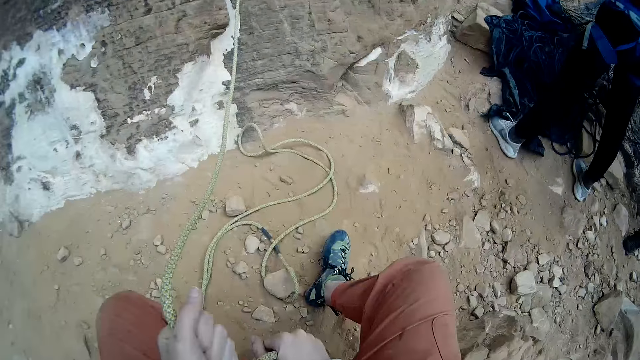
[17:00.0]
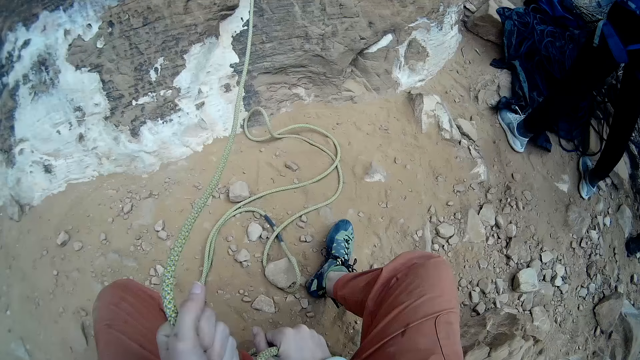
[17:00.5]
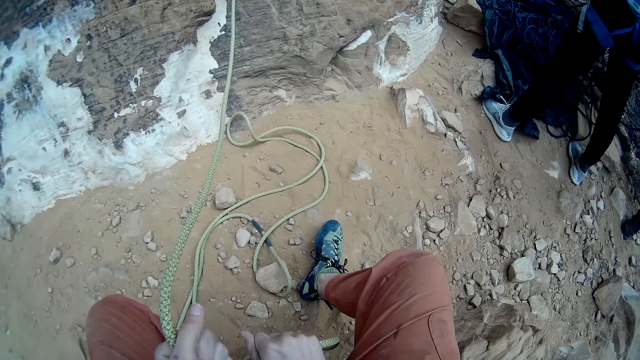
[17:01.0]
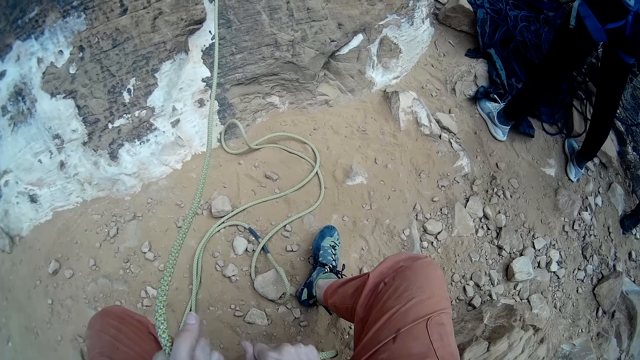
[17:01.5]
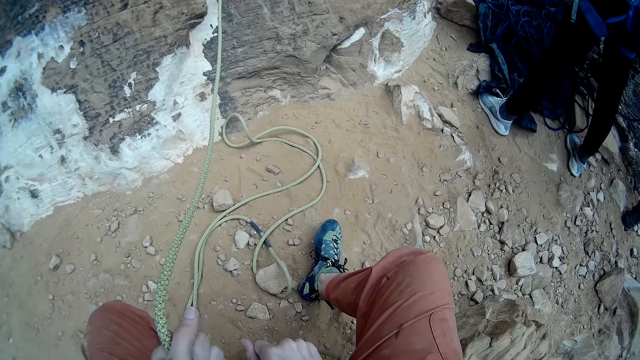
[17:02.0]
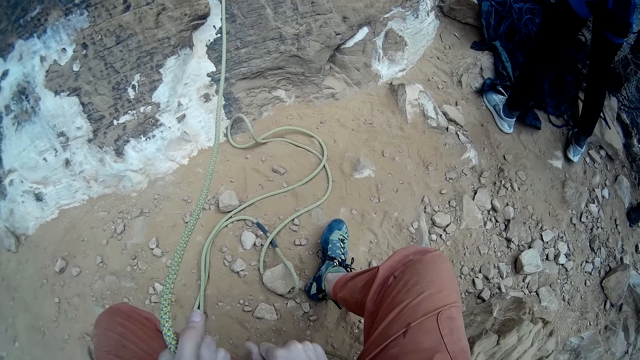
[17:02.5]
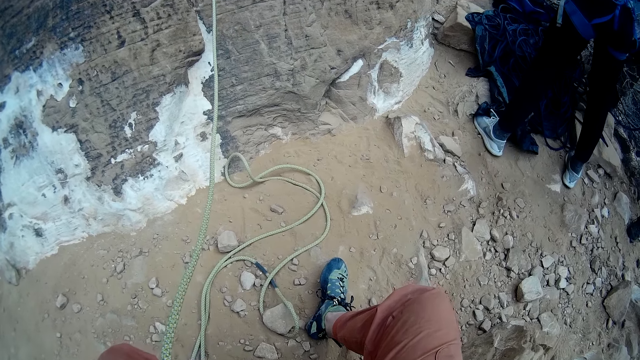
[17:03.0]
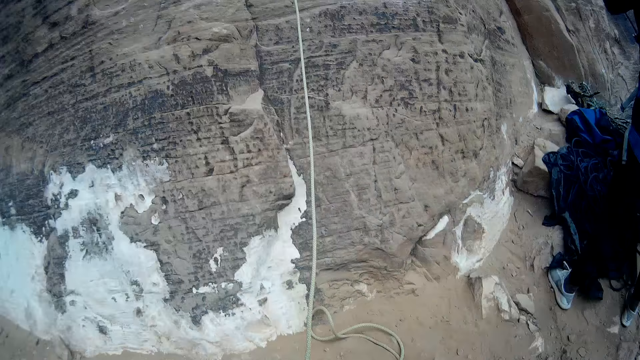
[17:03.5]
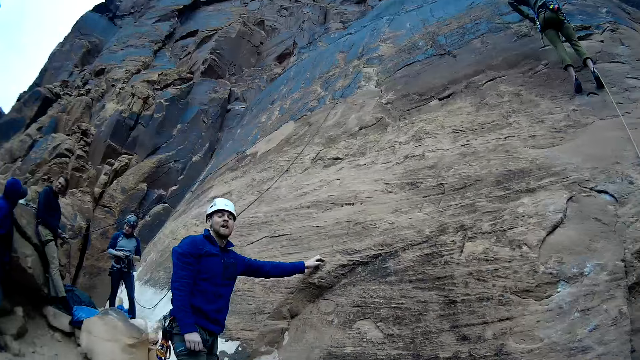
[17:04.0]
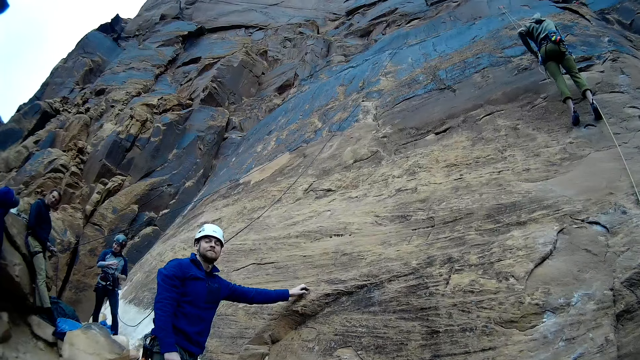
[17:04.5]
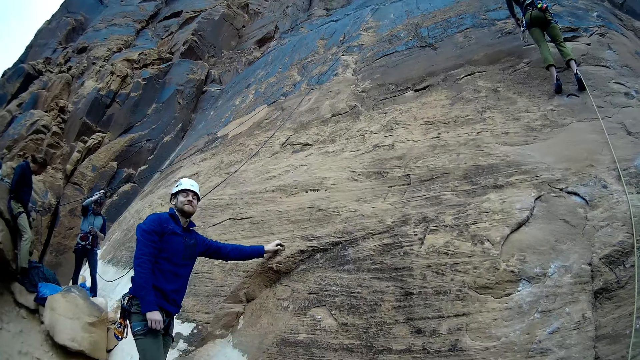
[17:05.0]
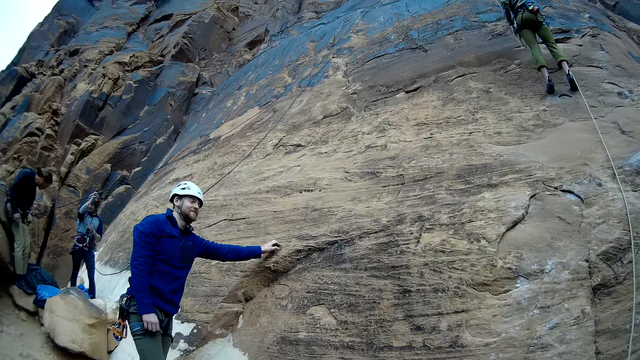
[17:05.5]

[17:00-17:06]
The camera wearer squats with the long rope in his right hand.

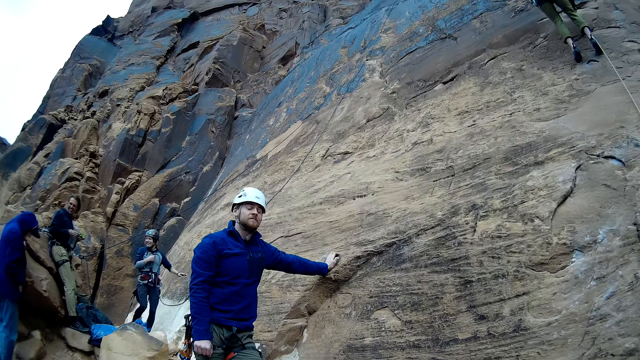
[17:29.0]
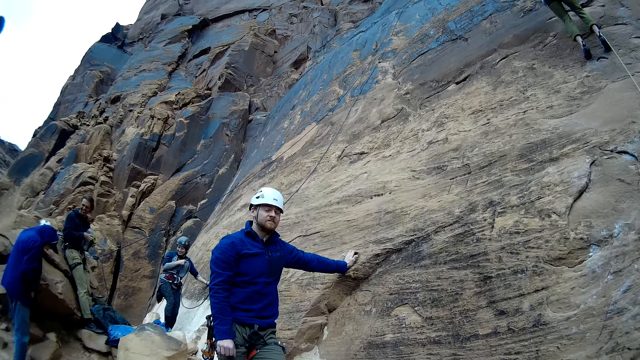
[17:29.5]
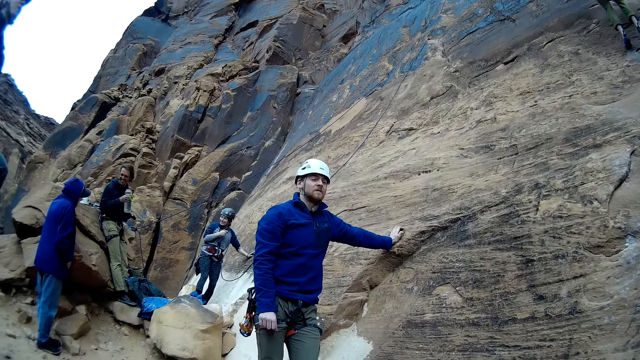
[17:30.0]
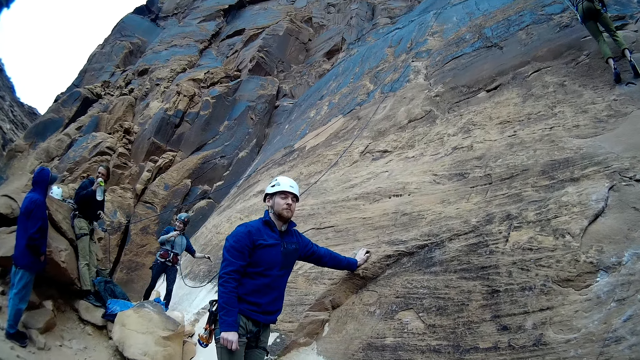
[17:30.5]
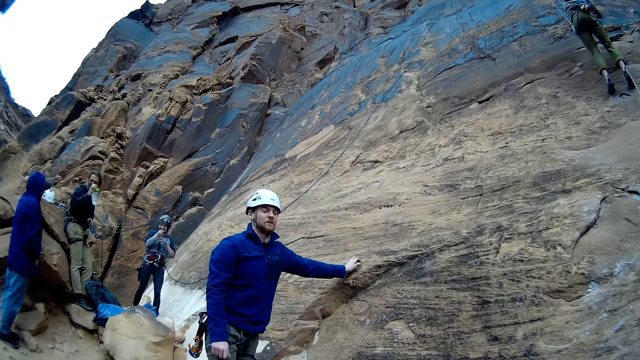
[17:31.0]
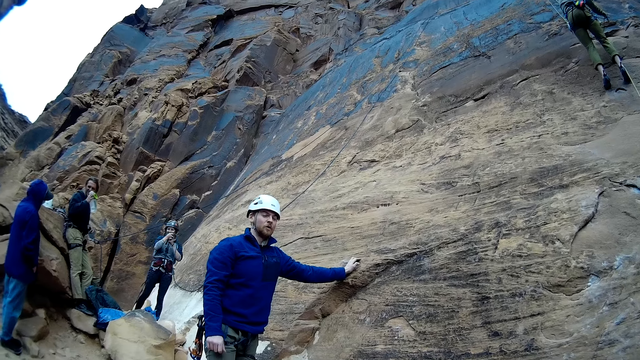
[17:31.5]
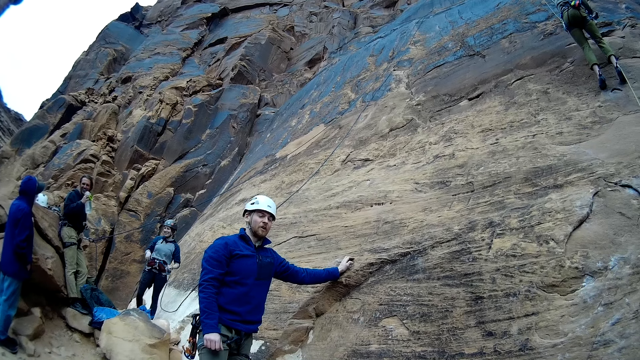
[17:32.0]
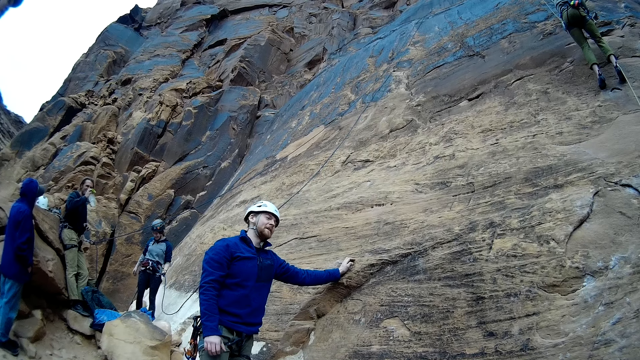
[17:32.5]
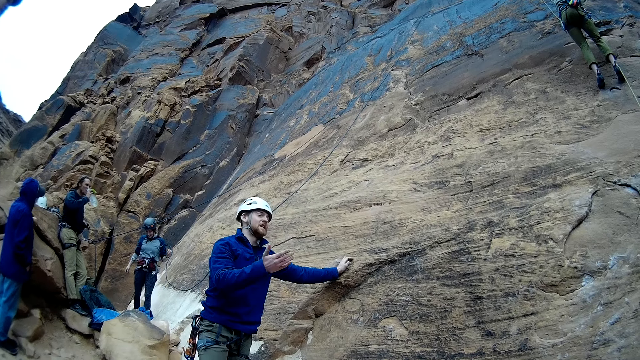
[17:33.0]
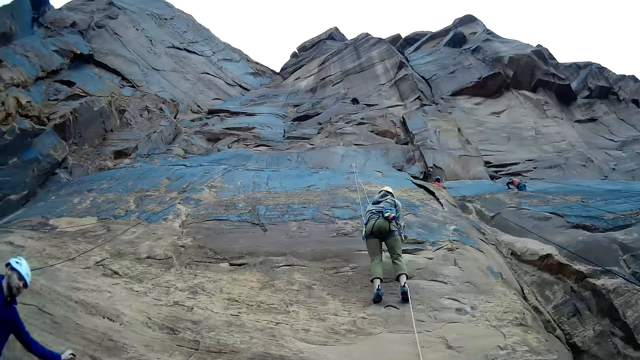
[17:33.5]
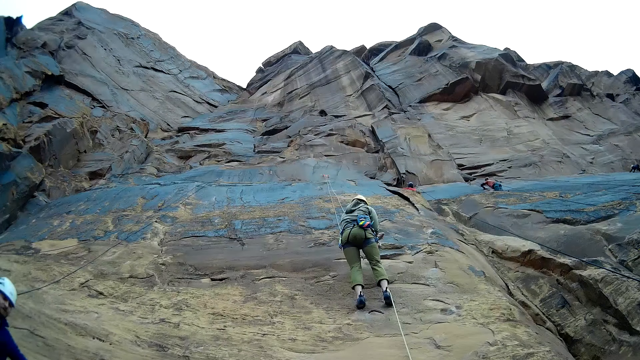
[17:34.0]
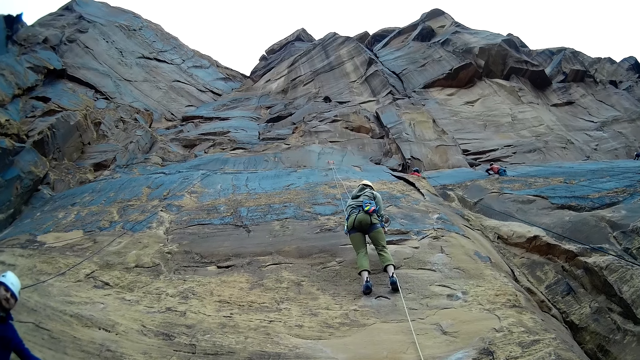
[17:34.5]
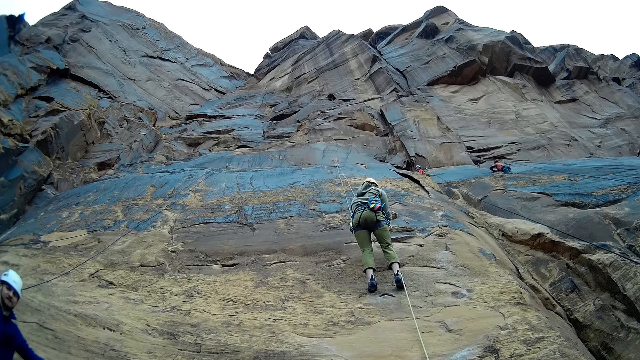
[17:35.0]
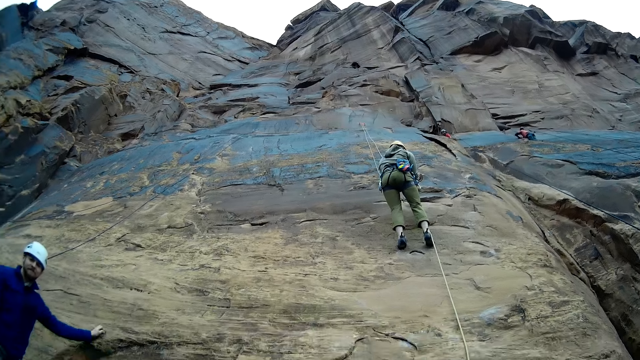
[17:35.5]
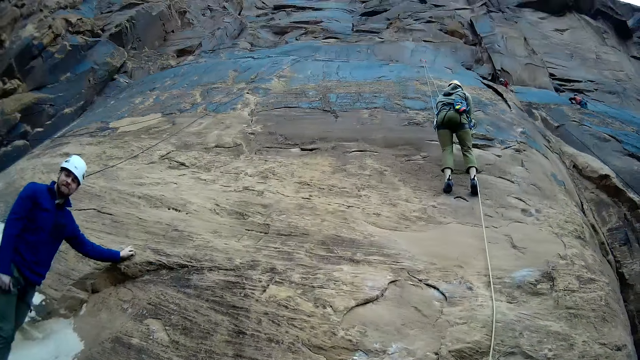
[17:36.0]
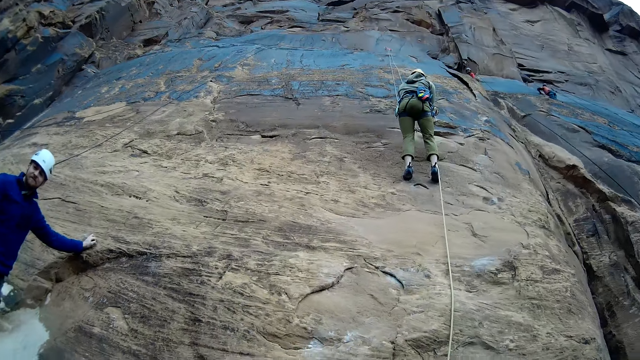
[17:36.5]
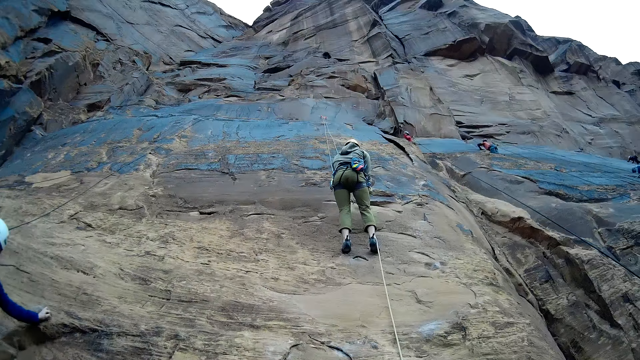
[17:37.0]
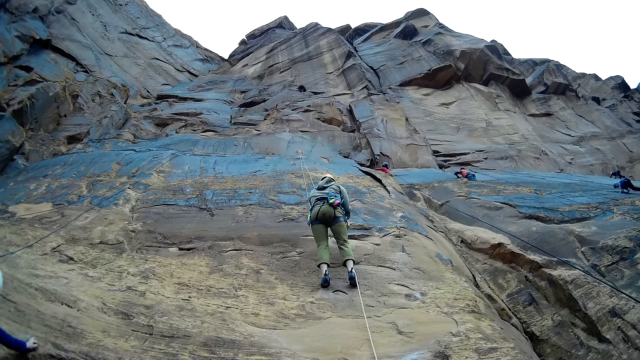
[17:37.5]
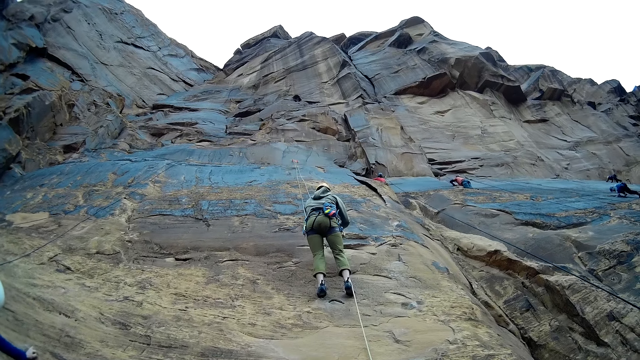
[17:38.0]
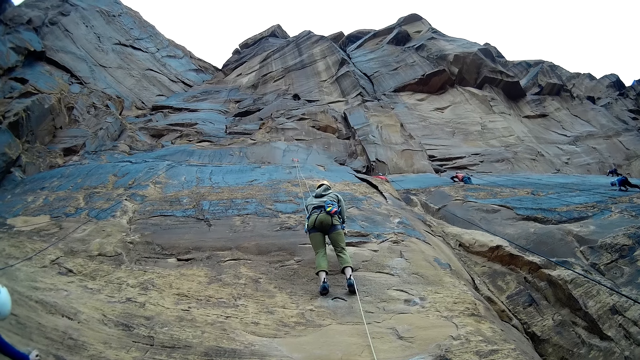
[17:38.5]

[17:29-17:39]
The camera wearer converses with a man. They look around the mountains.

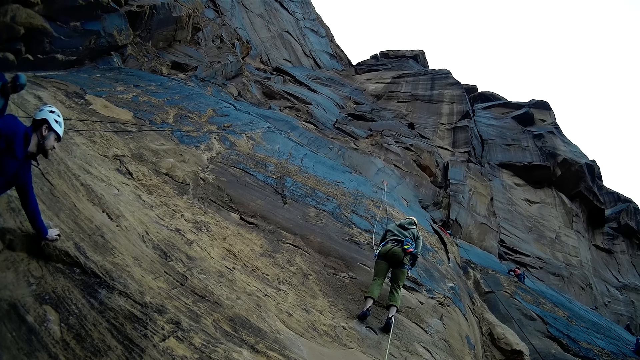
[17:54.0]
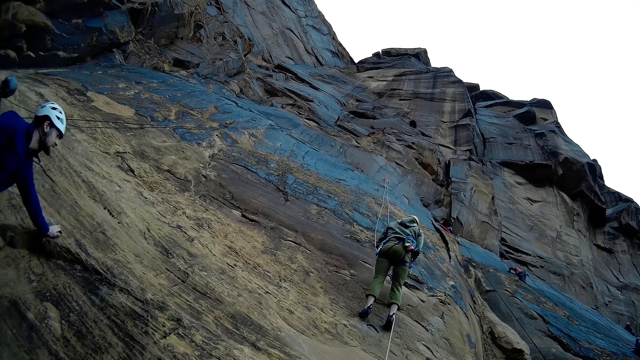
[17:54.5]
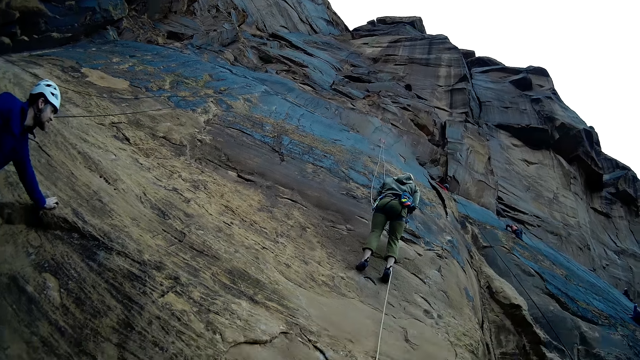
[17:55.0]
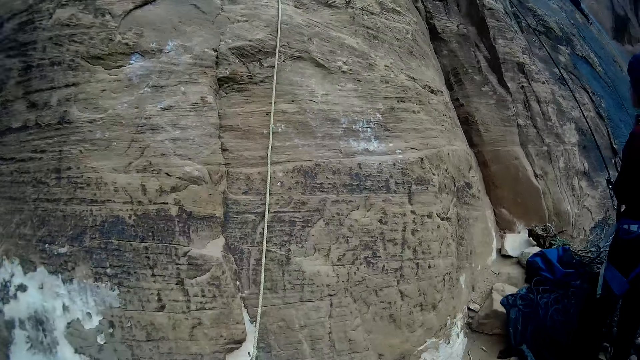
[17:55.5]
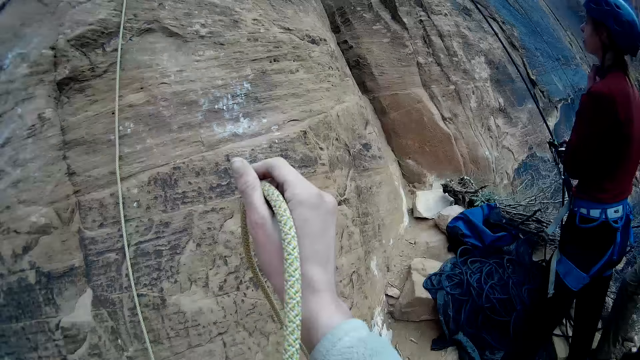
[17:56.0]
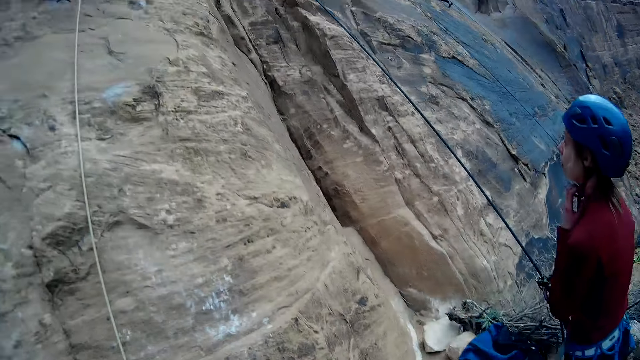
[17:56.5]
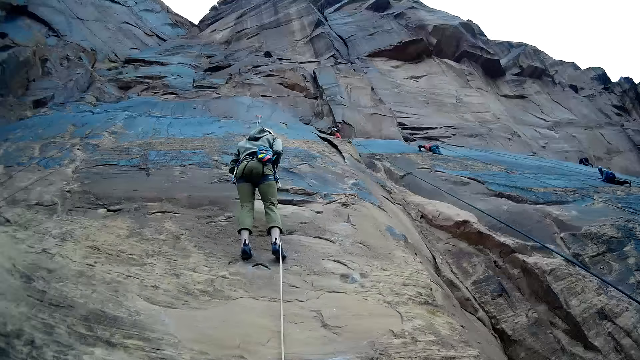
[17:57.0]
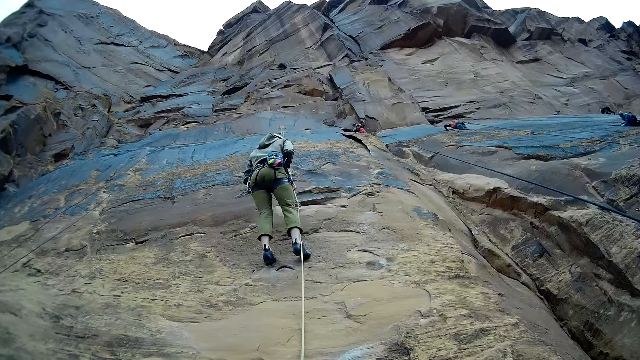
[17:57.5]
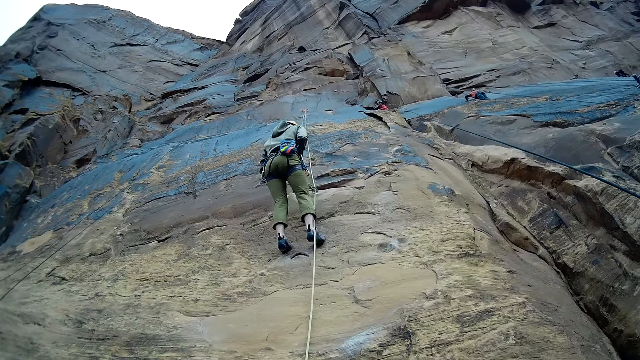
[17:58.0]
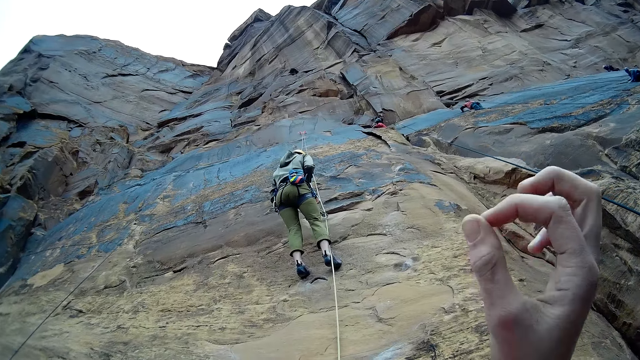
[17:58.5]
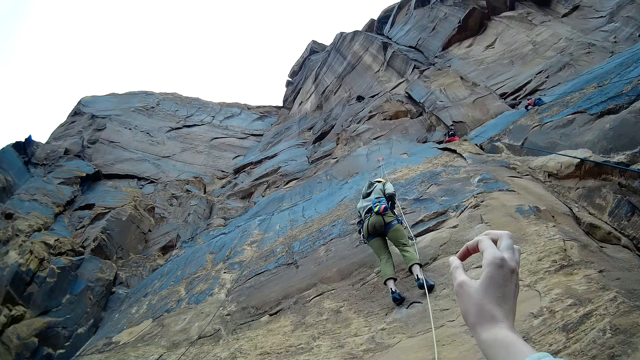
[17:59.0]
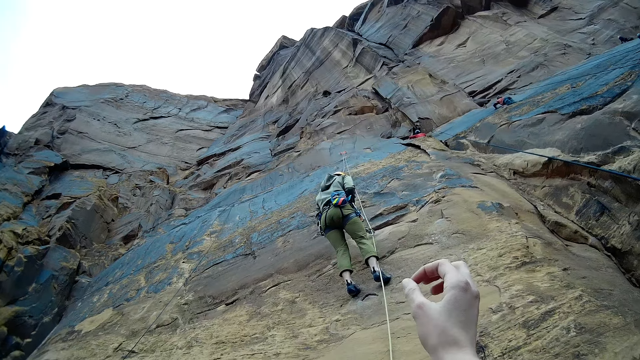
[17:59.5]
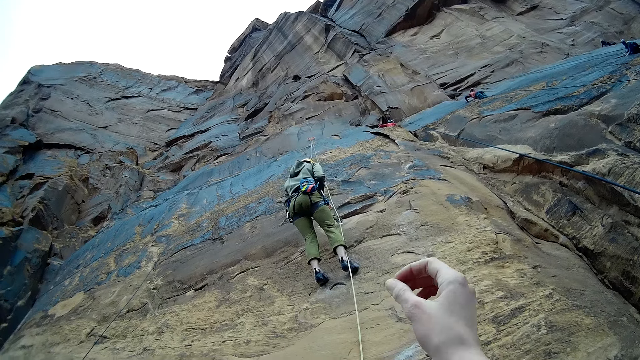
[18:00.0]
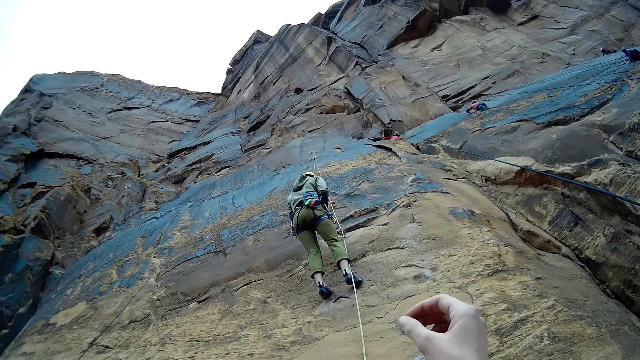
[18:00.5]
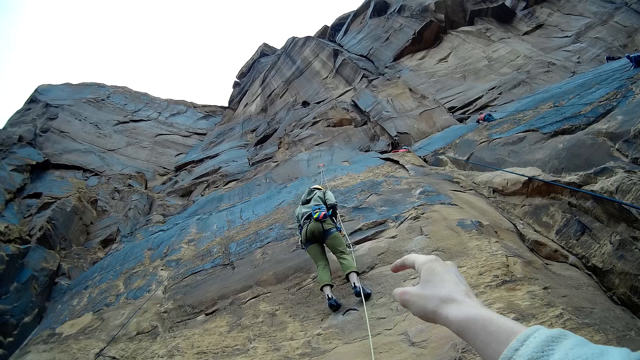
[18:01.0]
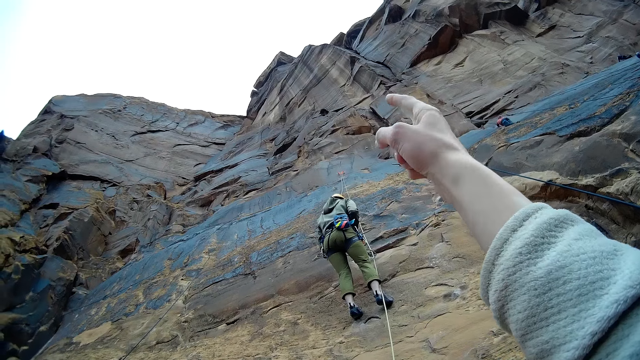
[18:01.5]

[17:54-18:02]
The camera wearer adjusts a long rope with his right hand. He uses hand gestures to talk to a man. He points a finger to the man.
